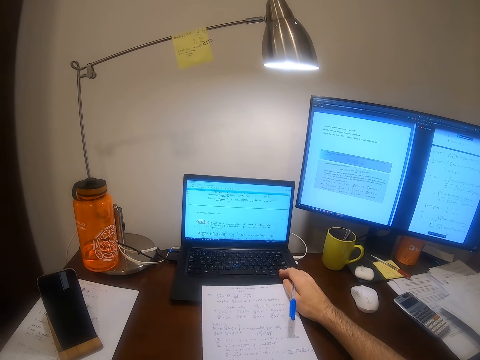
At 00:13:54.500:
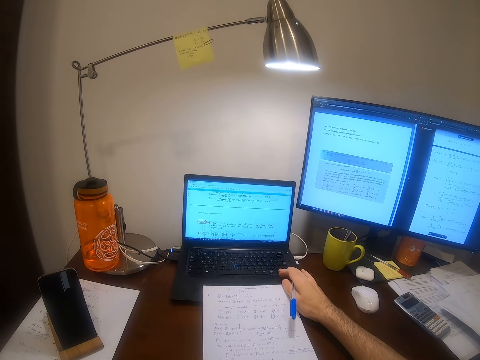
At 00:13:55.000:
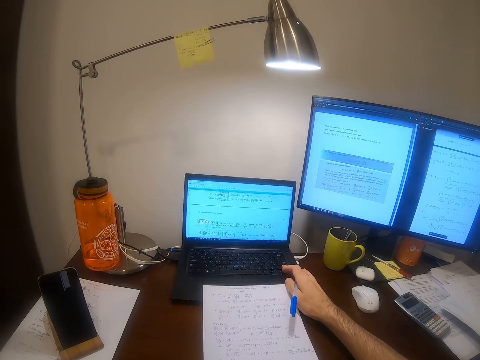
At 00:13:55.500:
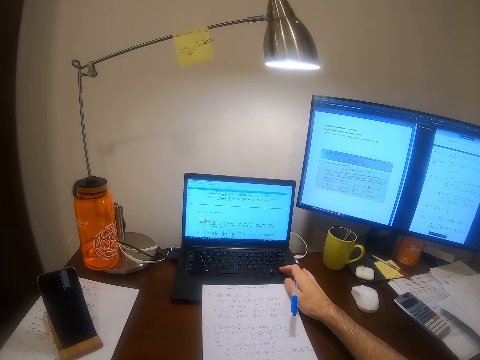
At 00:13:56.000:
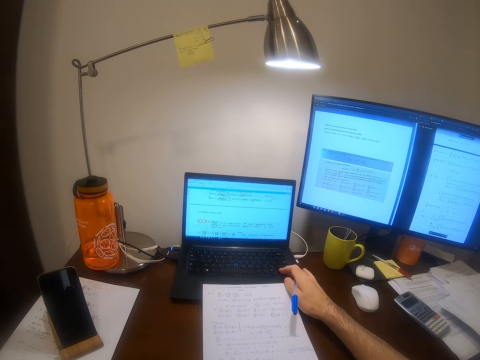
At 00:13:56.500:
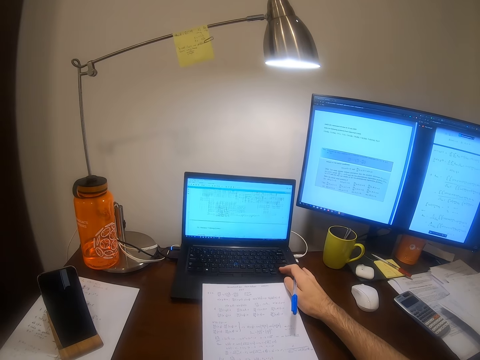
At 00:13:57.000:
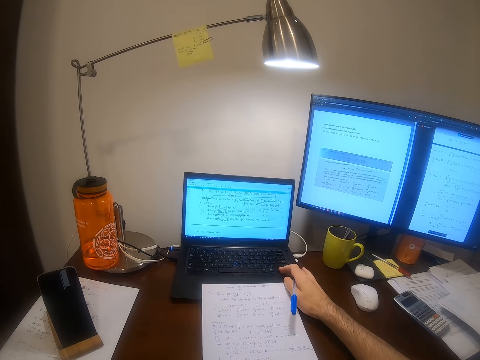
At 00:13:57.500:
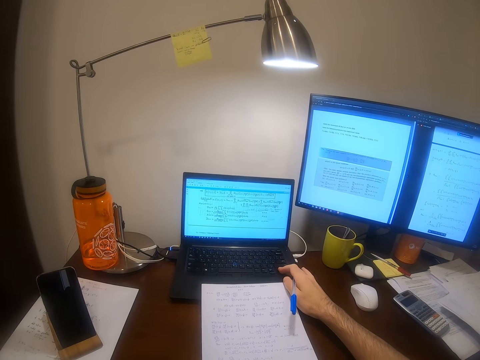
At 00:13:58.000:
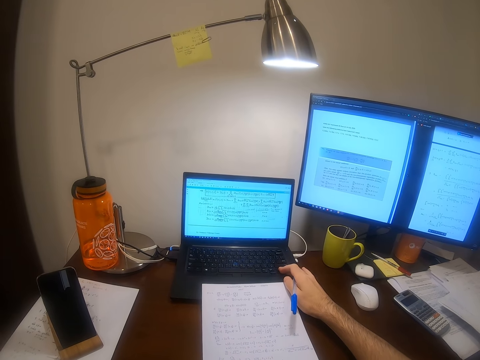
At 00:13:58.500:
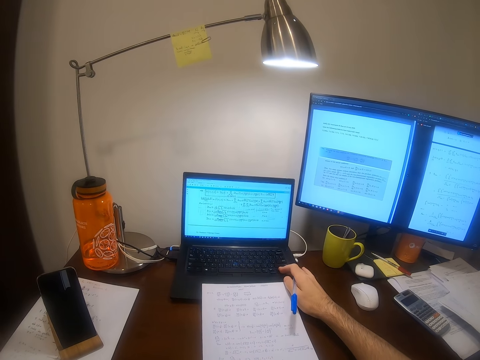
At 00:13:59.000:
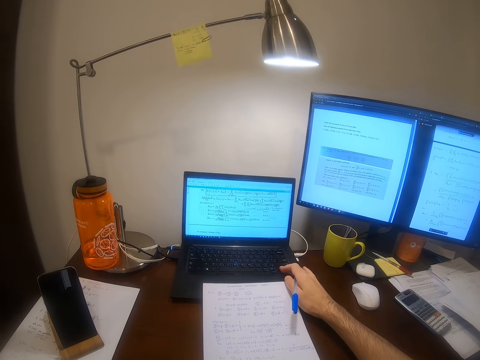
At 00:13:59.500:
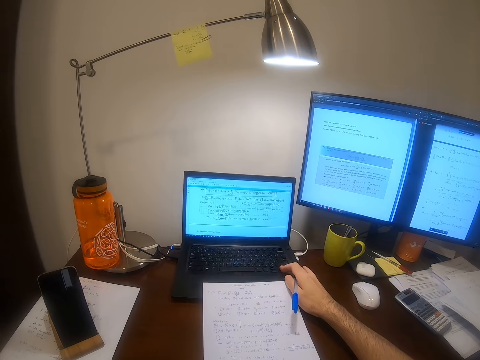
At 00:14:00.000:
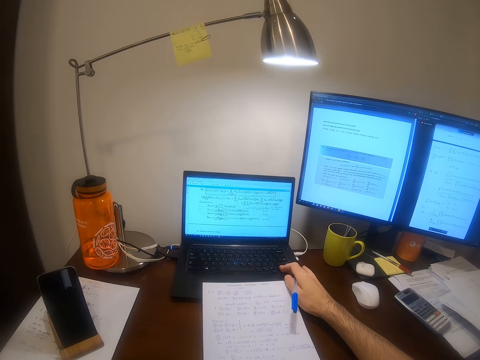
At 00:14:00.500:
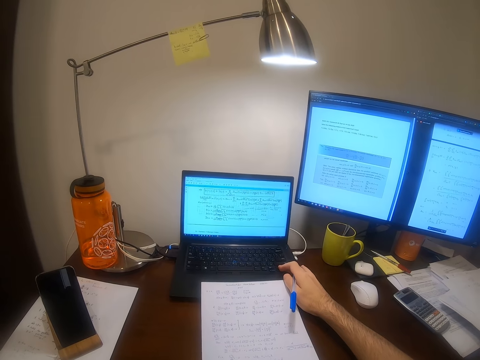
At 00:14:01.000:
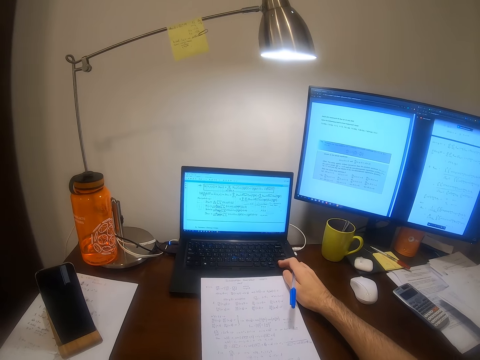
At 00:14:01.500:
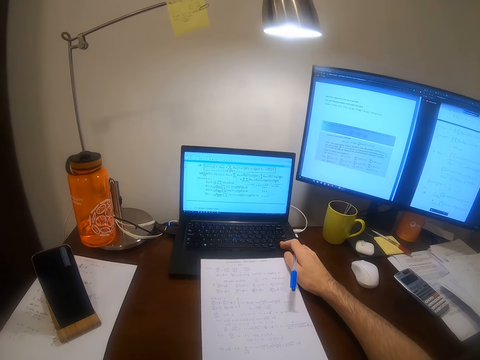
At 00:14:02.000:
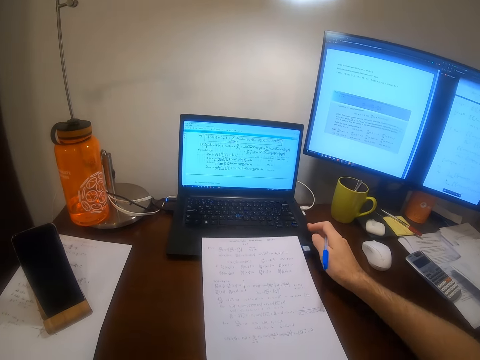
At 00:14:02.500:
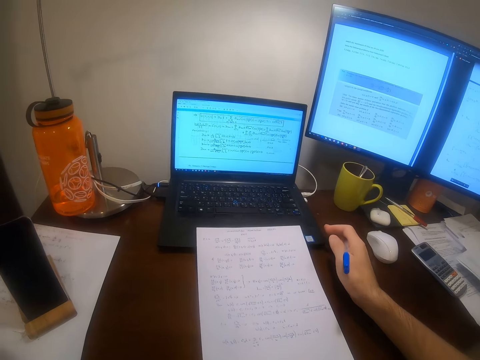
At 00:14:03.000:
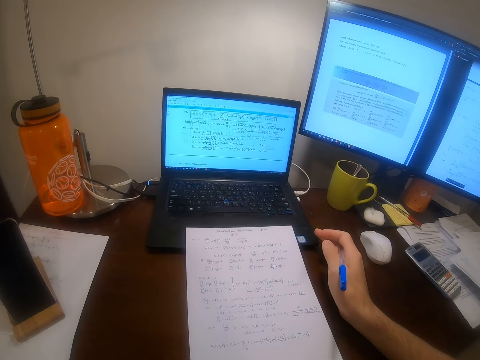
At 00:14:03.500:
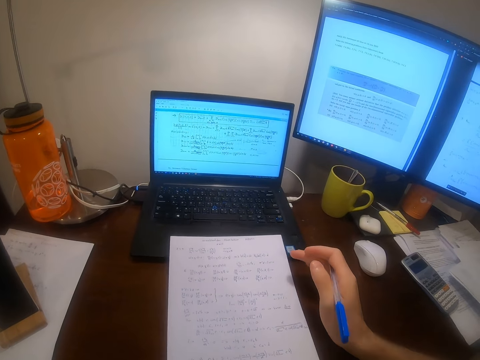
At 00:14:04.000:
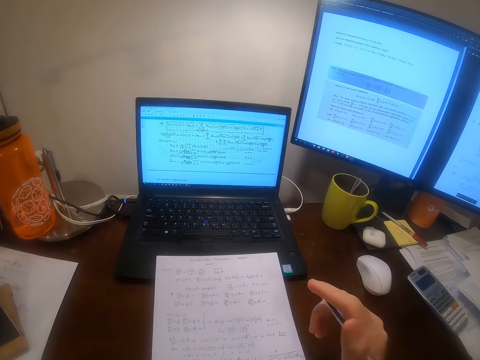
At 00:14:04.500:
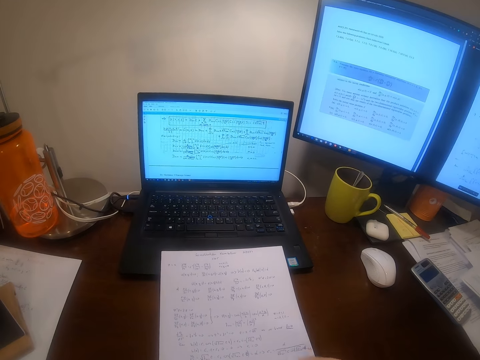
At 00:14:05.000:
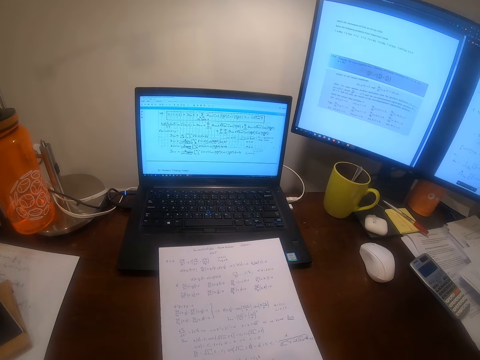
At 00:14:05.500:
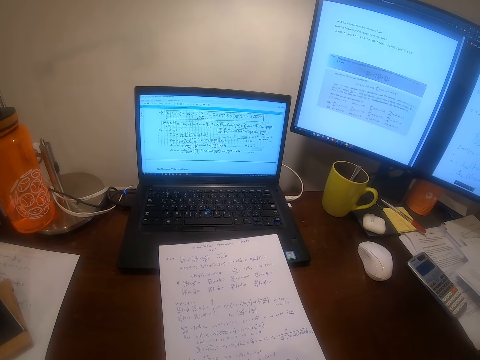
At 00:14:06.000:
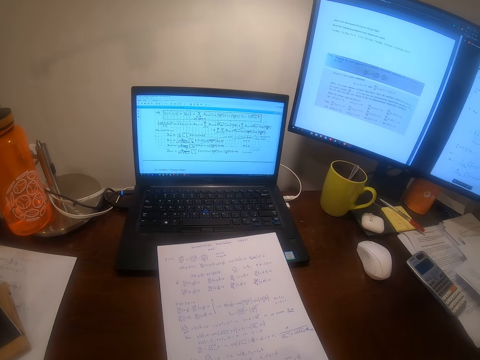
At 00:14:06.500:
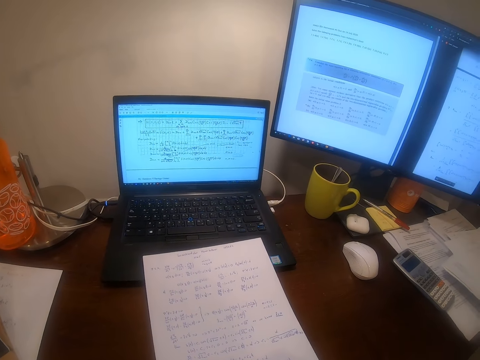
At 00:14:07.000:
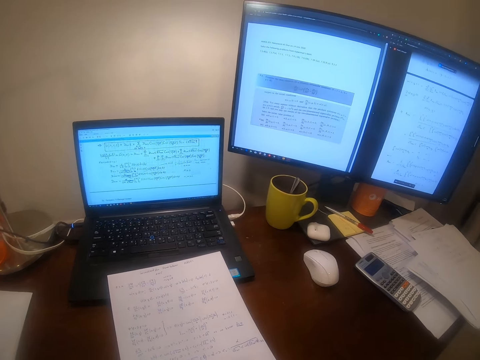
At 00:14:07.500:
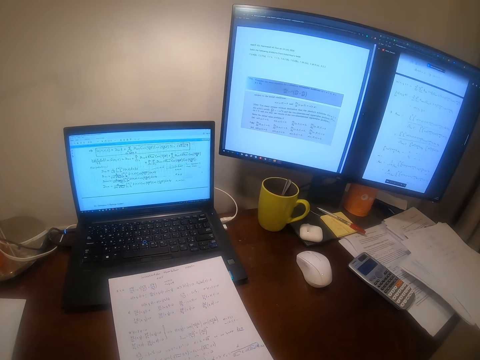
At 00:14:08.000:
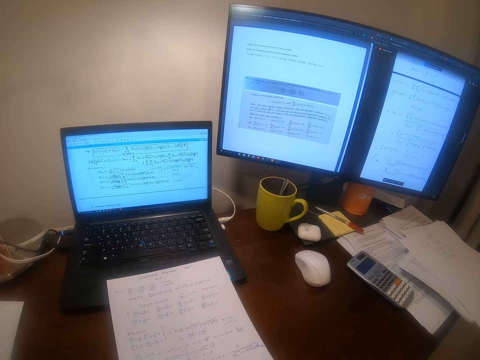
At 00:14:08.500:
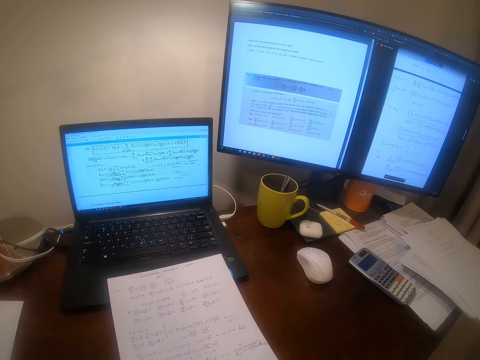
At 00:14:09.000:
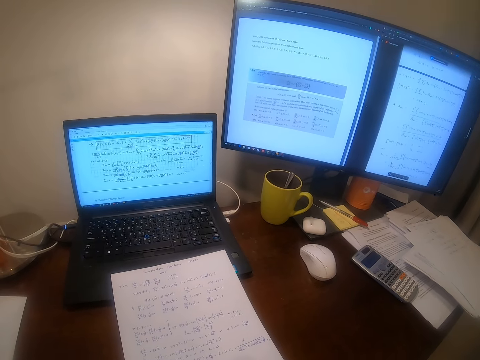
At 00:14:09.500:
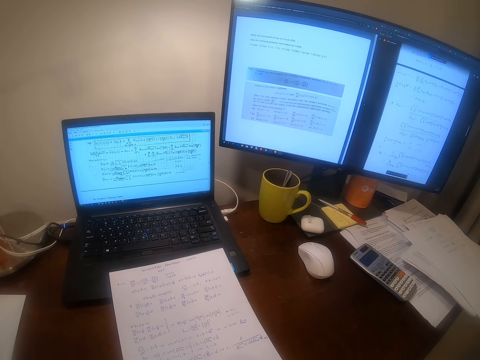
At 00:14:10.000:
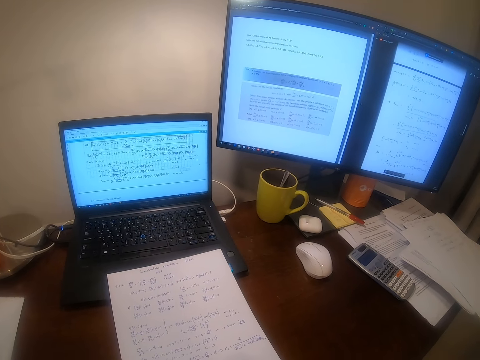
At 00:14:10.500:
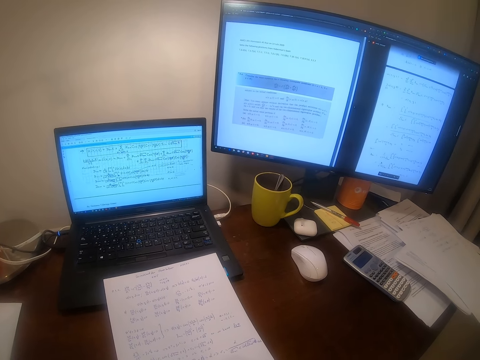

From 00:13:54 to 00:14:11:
The camera wearer withdraws his hand from the laptop. He returns his hand to the paper. He moves the piece of paper on the table with his right hand.

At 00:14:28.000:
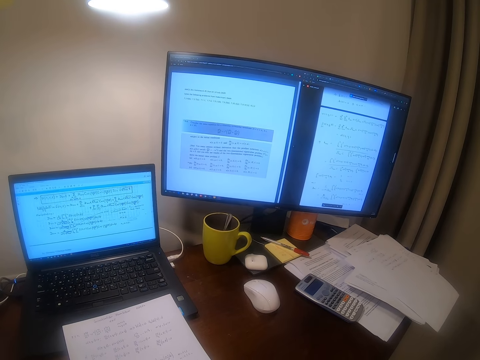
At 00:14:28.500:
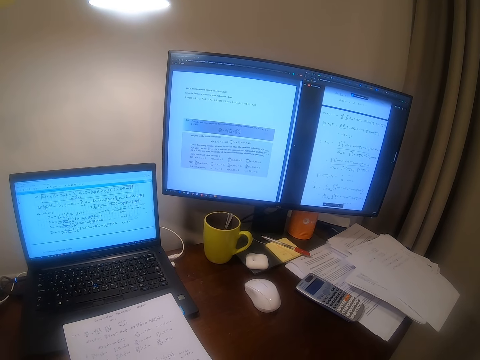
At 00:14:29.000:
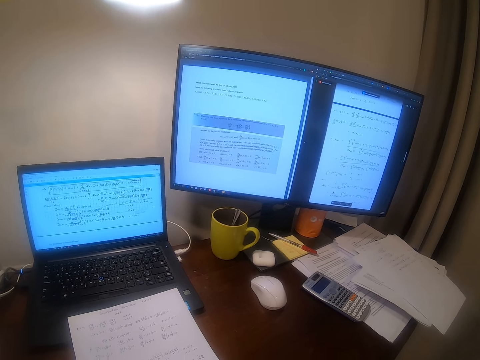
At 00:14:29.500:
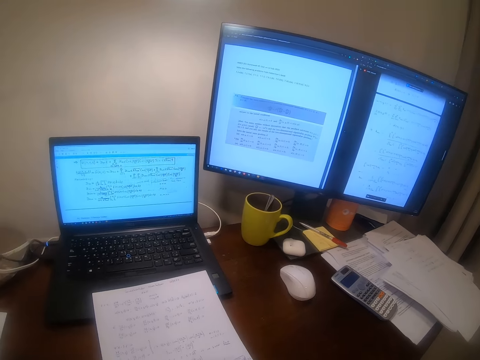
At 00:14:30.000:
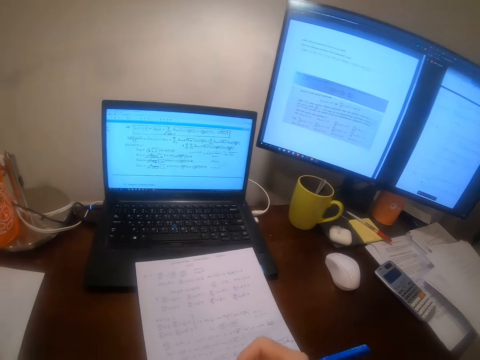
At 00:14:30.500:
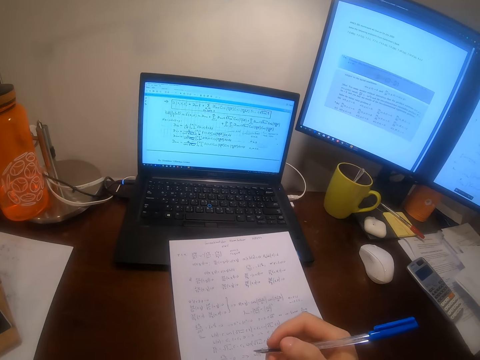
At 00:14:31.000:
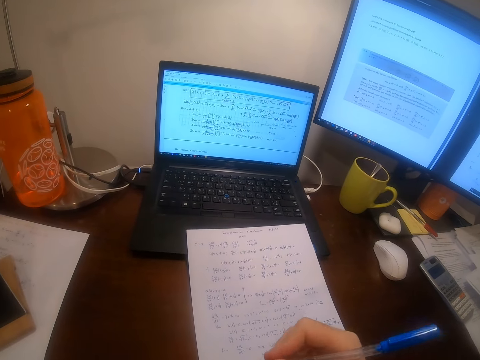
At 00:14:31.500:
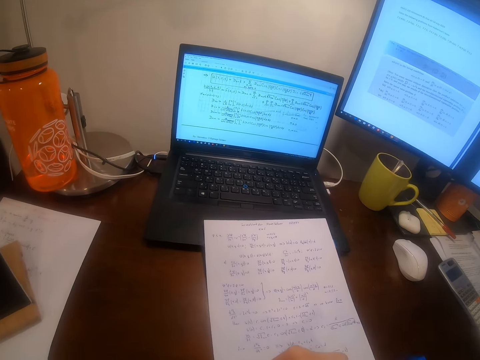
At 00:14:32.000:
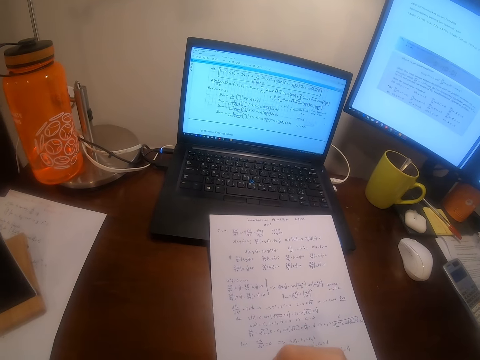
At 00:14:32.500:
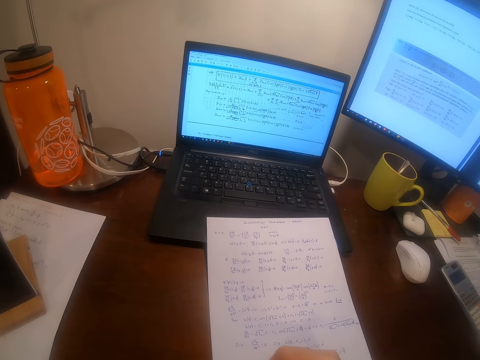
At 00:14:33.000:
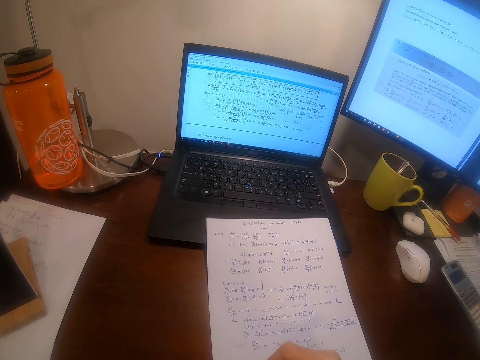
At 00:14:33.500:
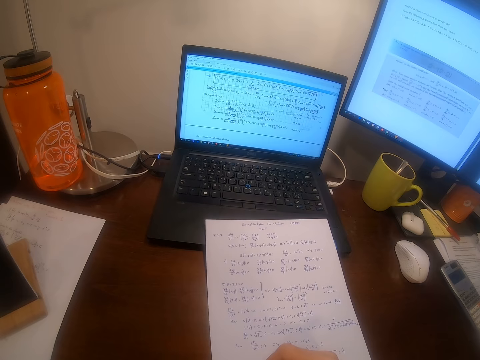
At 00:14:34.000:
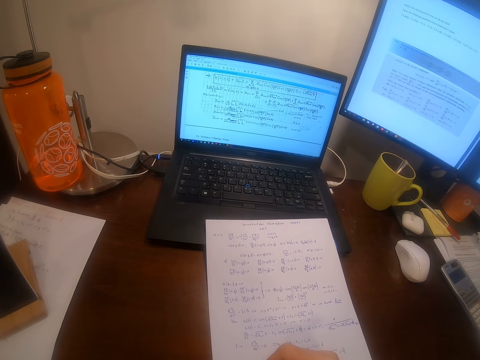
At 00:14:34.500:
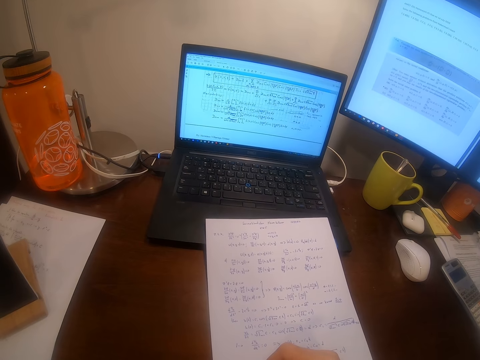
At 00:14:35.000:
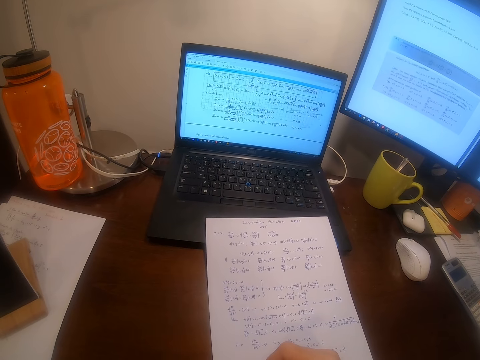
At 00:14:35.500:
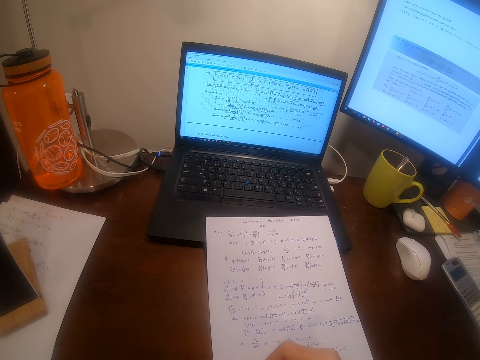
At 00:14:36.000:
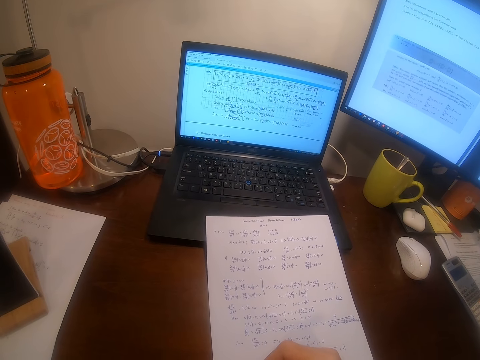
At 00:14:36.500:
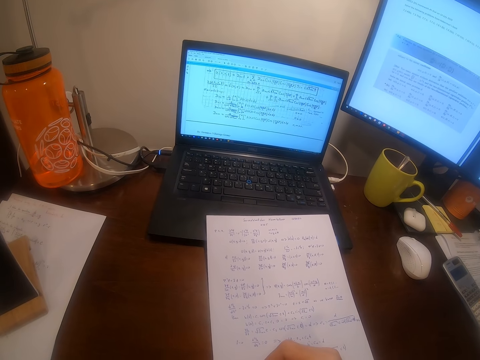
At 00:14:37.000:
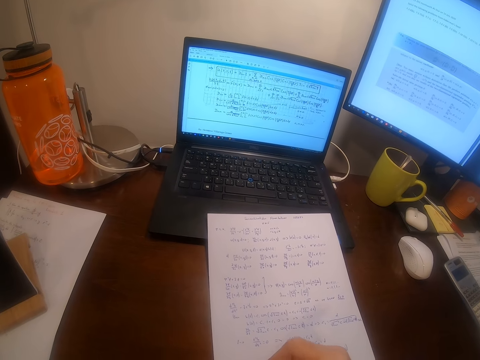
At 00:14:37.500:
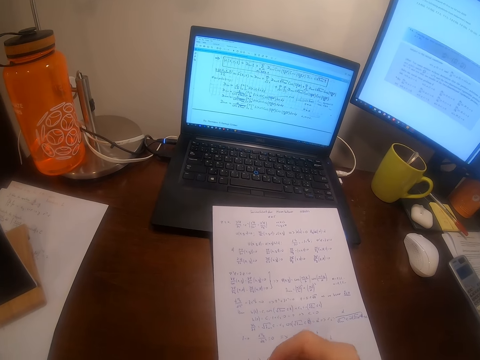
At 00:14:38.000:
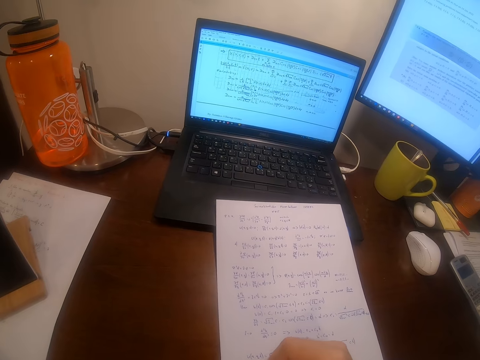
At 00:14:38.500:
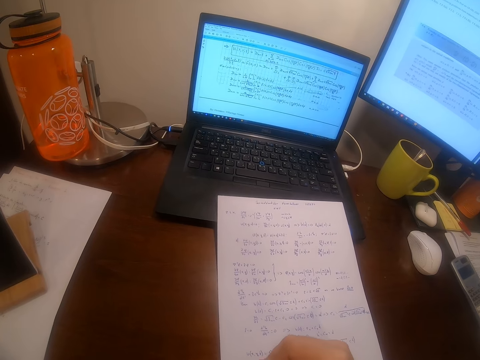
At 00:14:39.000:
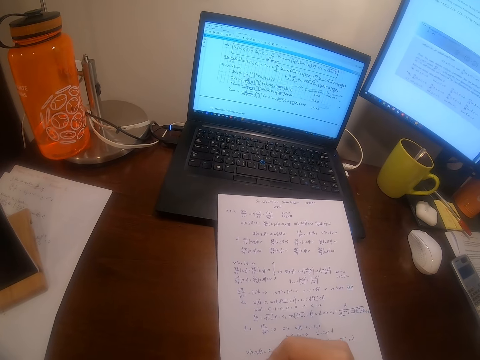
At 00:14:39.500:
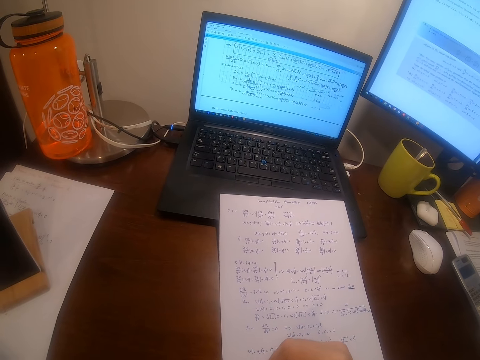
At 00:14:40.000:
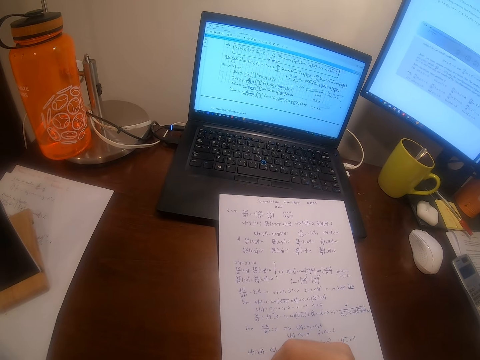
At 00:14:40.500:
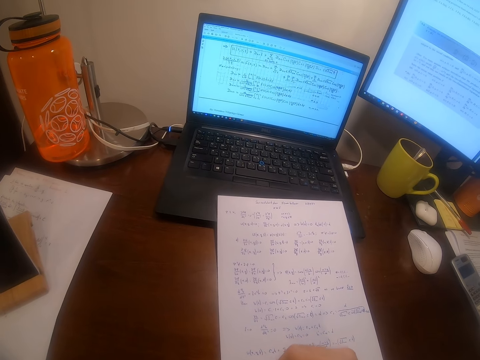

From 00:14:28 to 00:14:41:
The camera wearer turns around the office room. They write on the piece of paper with the pen. They write on the piece of paper with the pen again.
